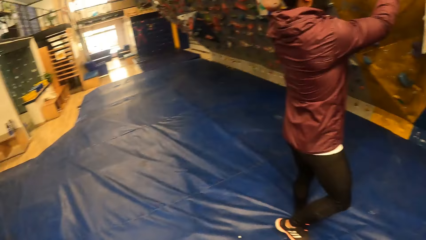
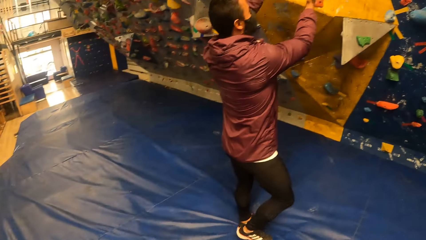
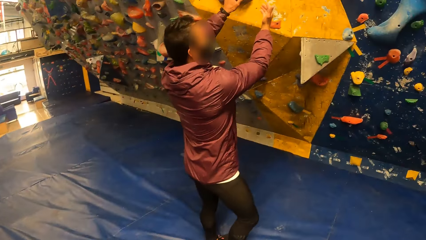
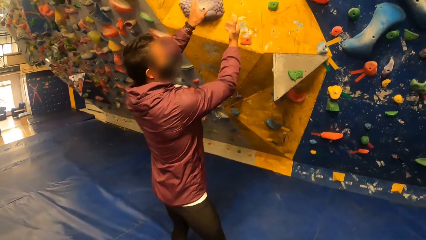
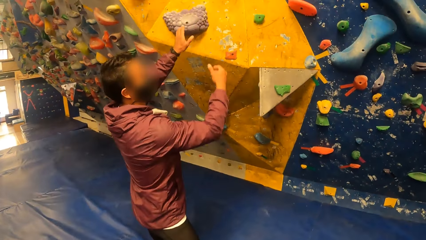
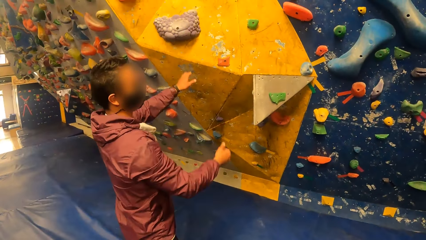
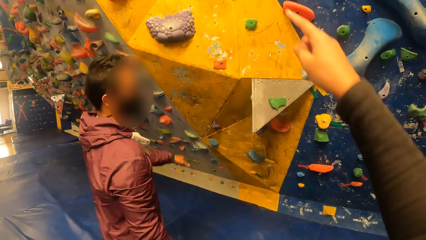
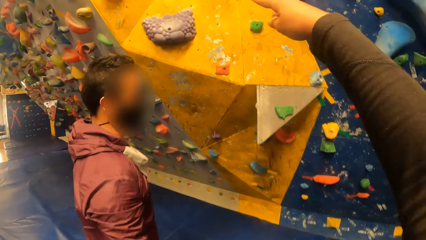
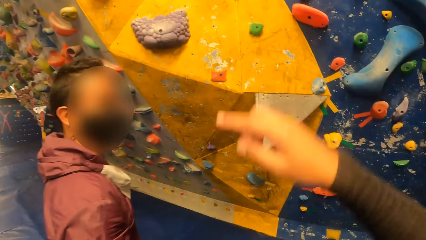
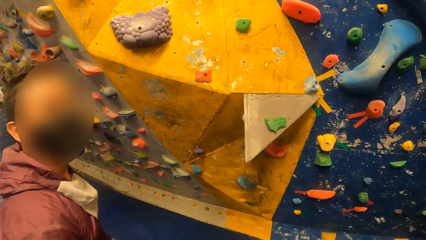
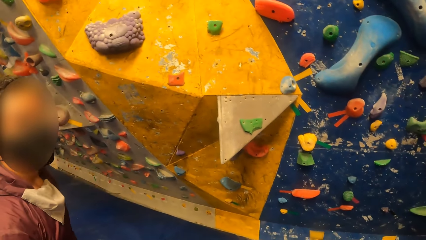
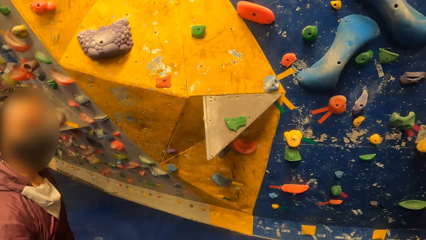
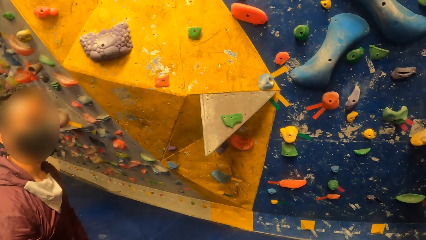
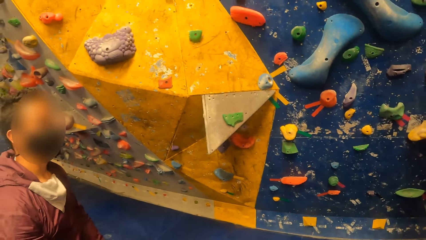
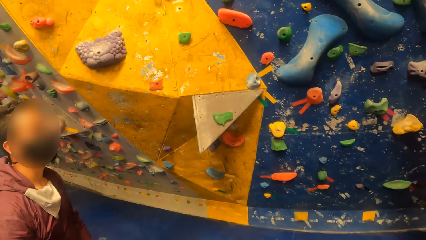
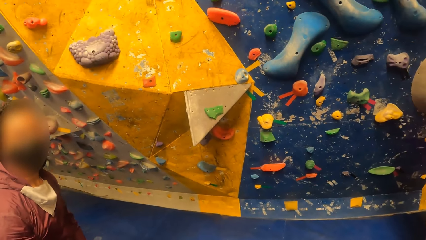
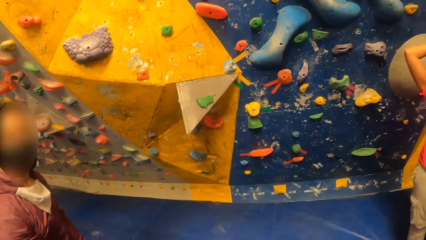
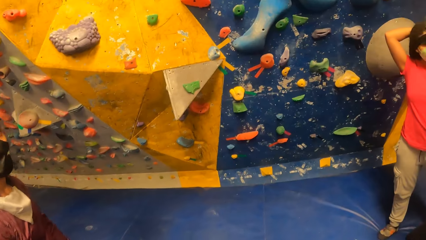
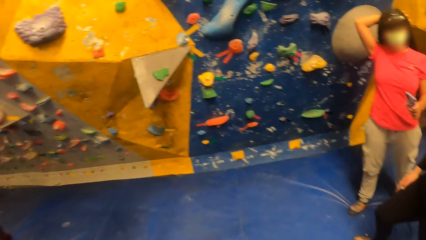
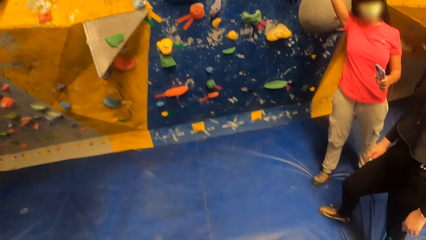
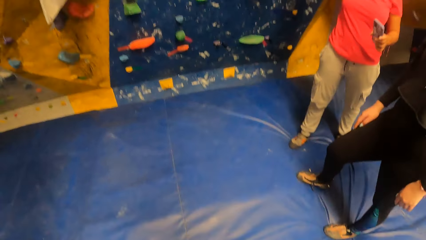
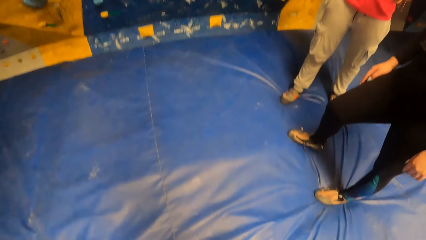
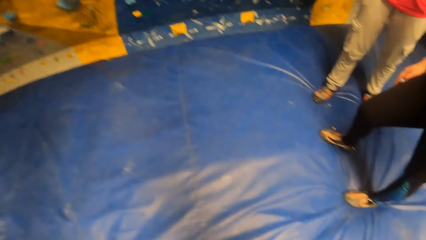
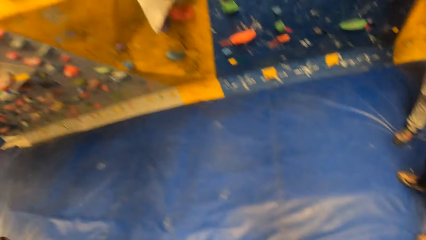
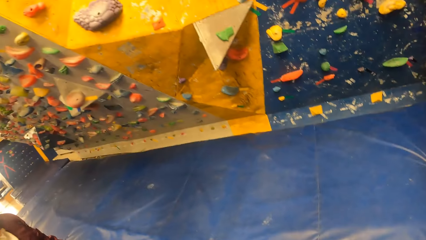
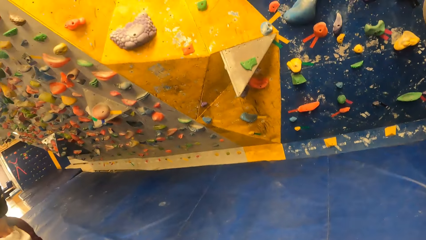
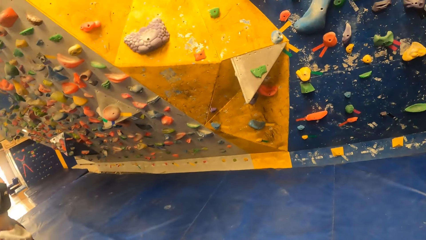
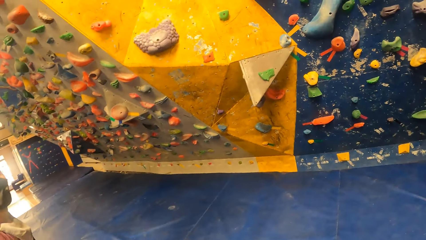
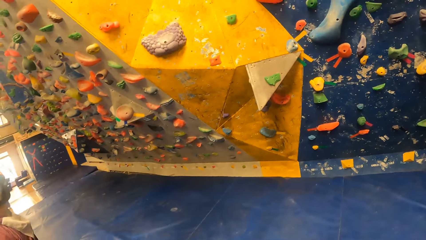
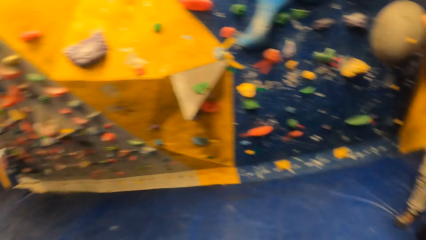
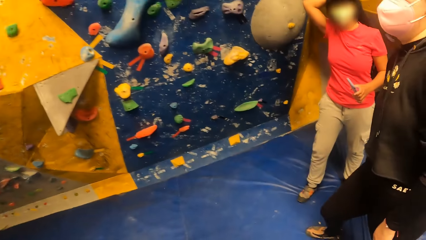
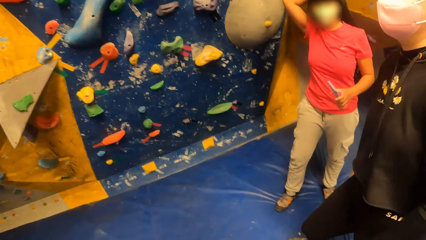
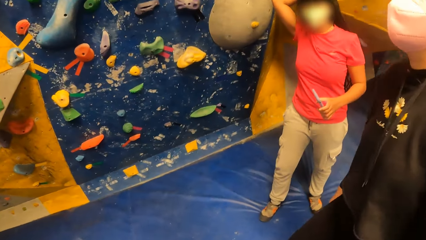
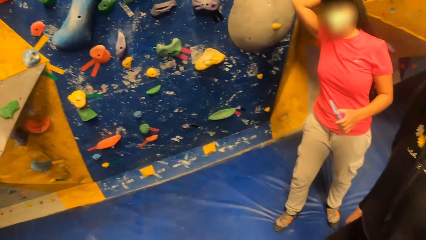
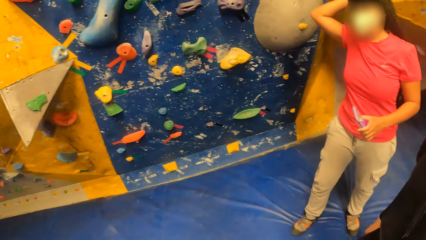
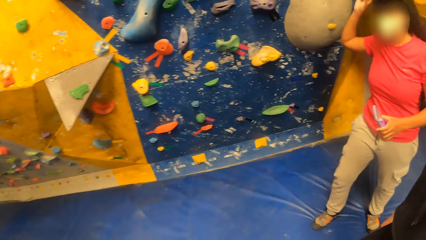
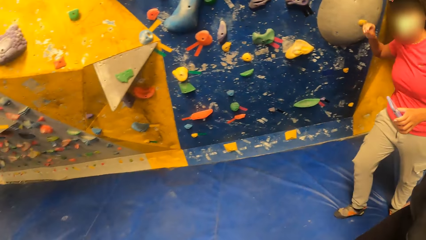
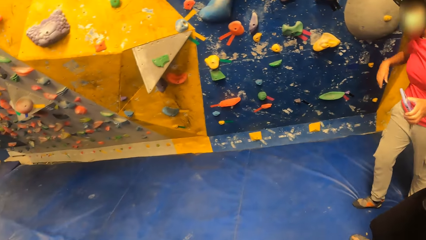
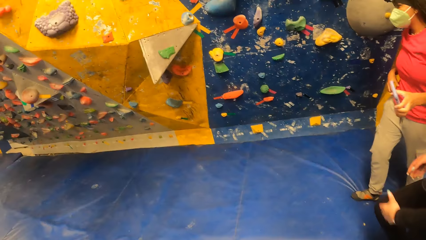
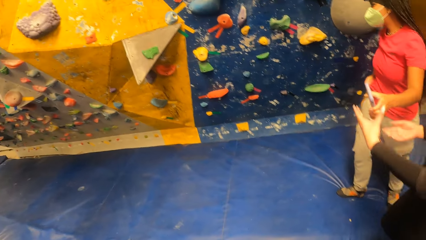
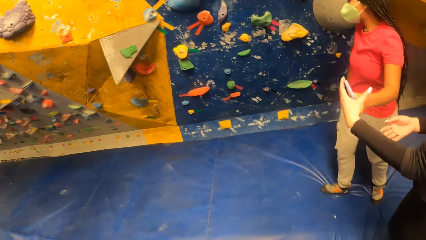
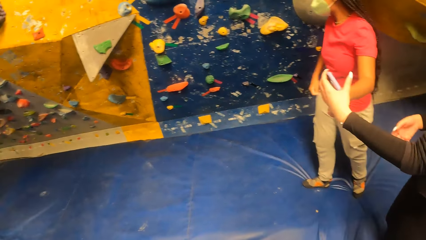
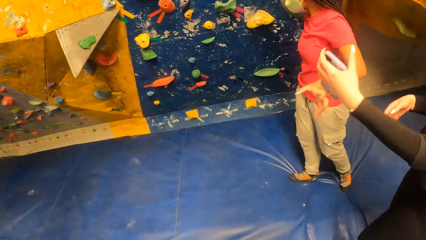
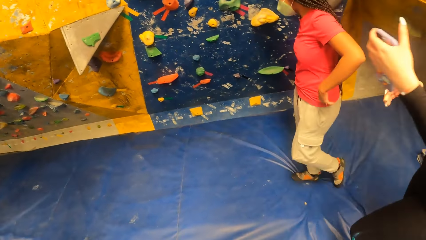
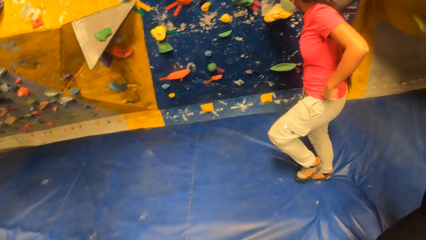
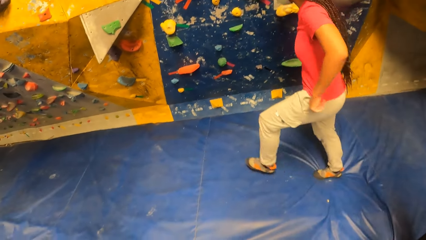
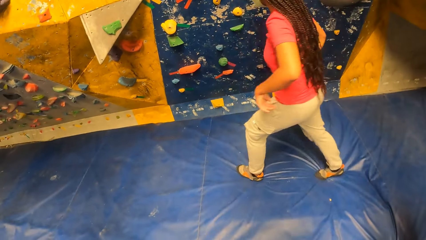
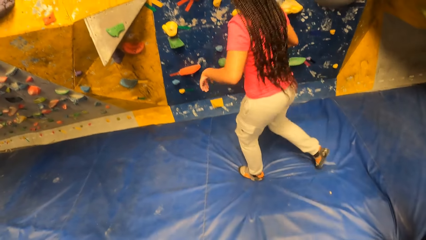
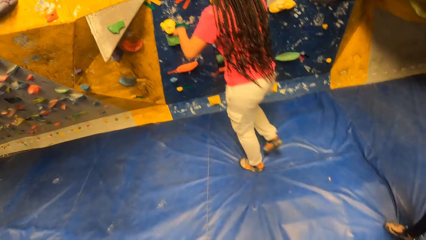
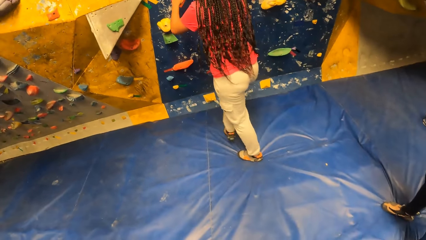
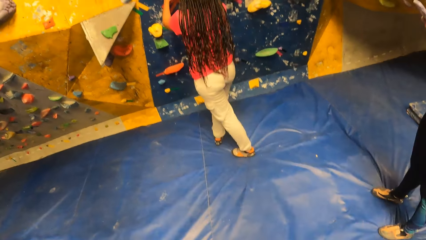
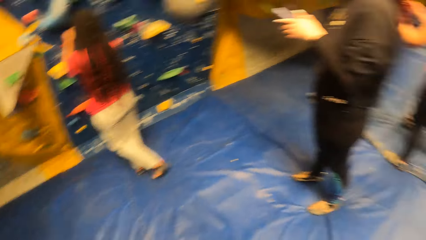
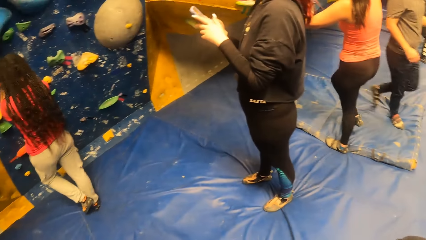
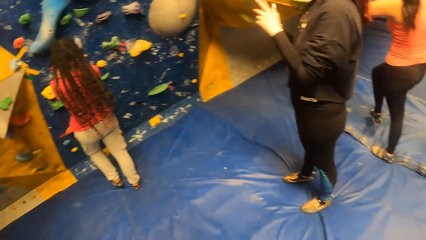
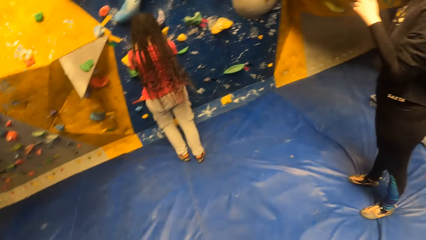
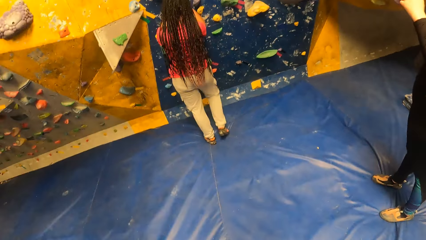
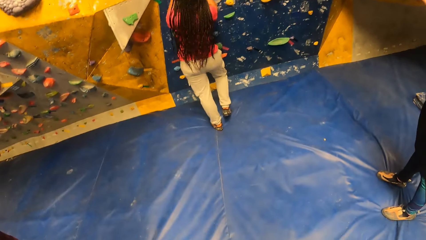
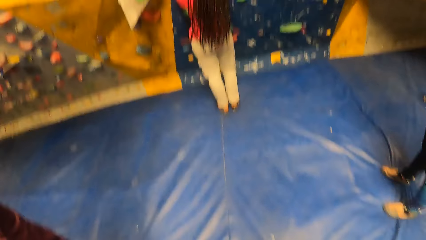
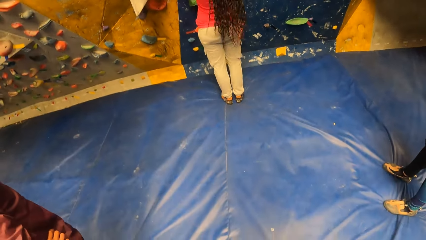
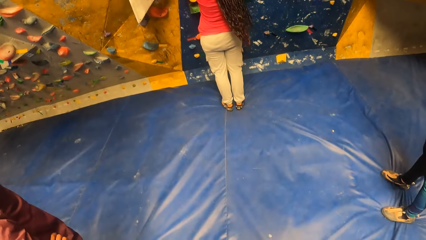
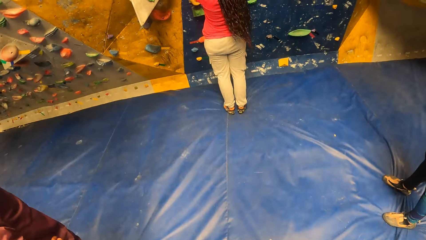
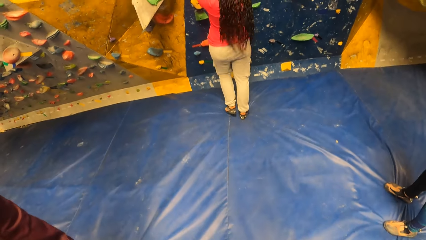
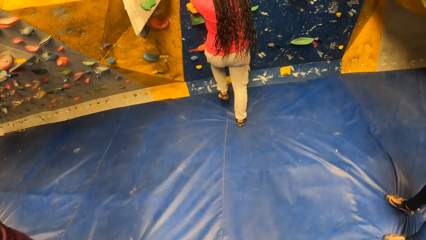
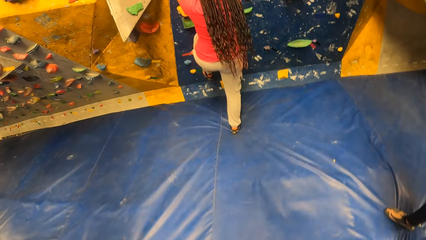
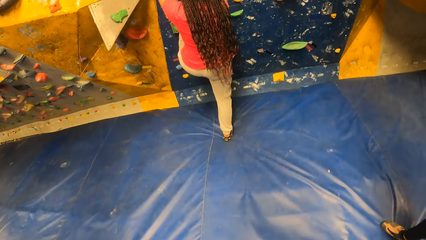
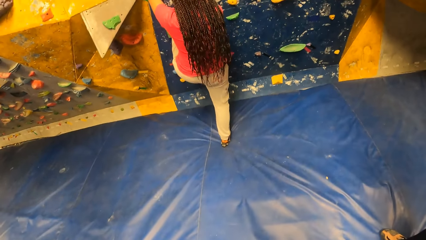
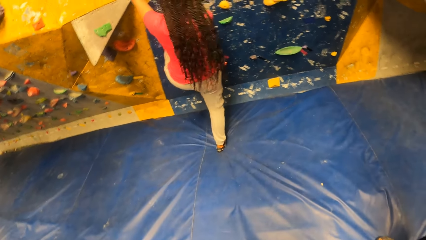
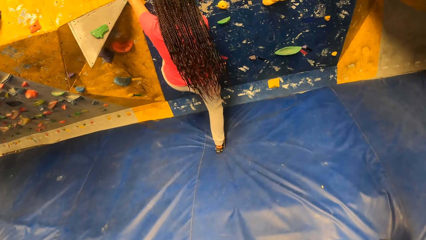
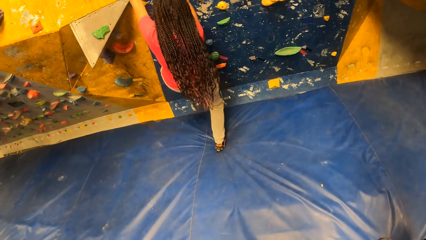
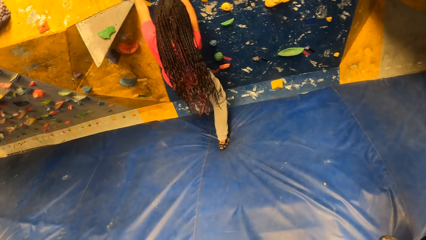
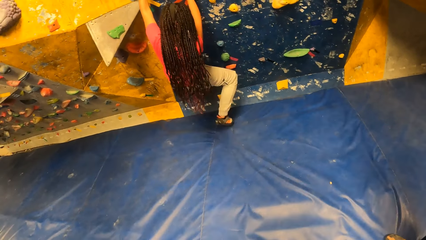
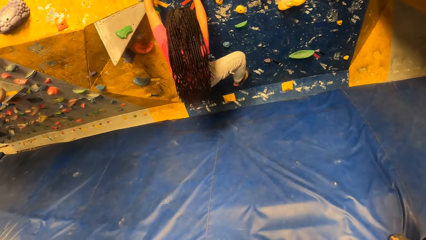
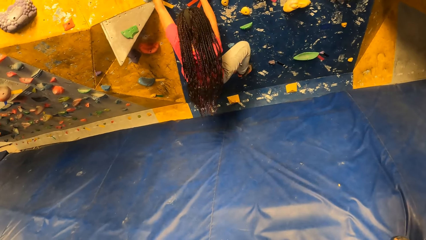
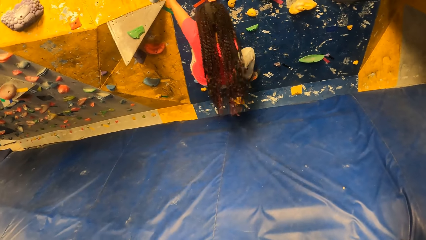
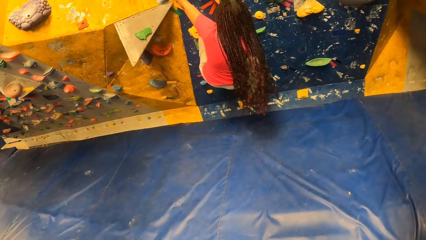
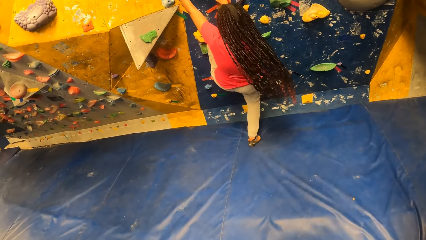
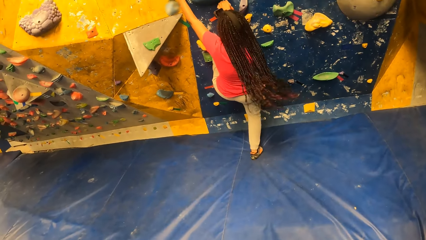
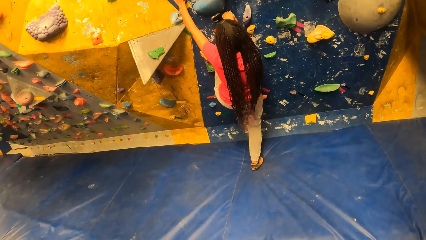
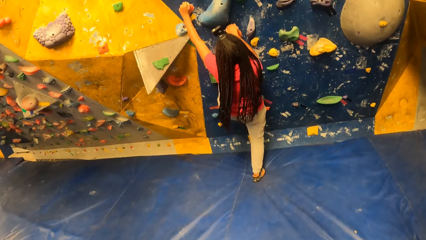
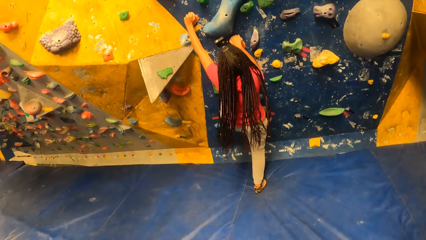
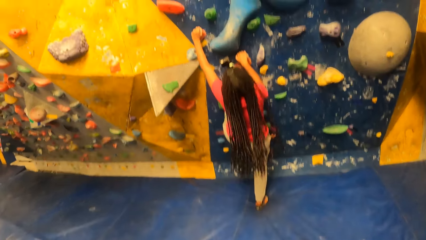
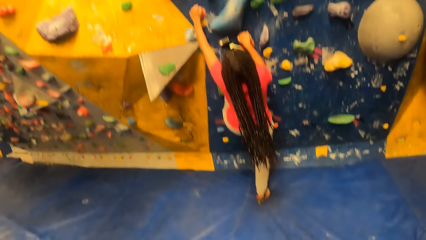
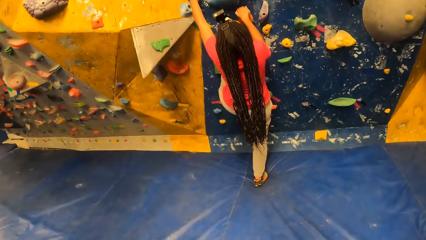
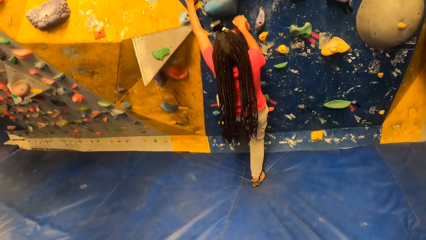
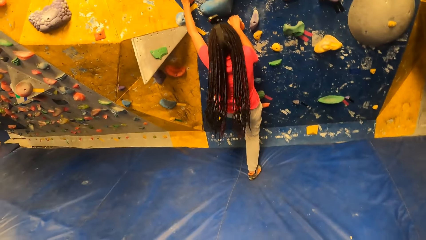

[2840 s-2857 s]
The camera wearer looks around. A woman passes the phone in her left hand to another woman. The other woman collects the phone from the first woman with her left hand. The camera wearer looks at a lady. The other woman operates the phone with her two hands. The first woman climbs the wall.
